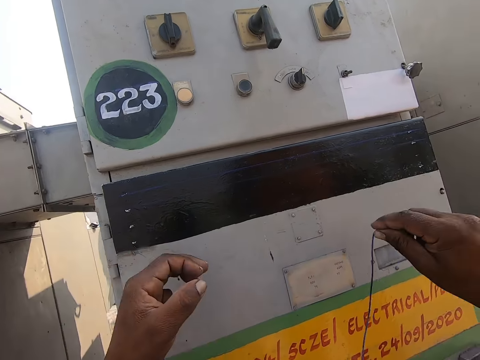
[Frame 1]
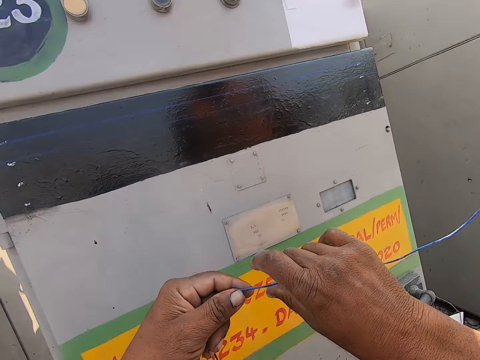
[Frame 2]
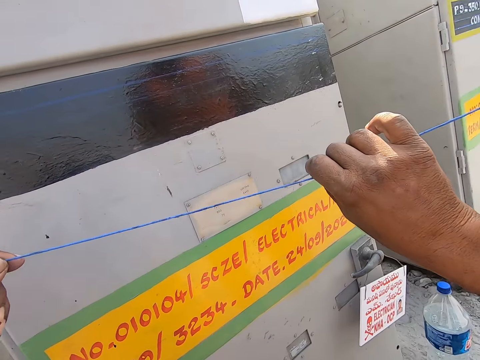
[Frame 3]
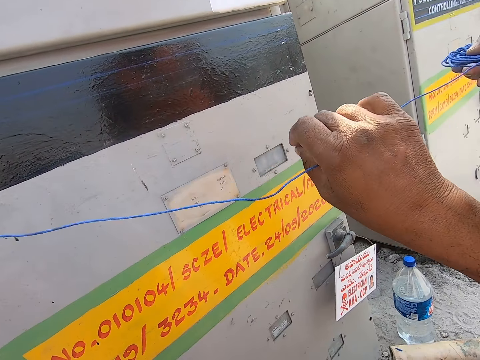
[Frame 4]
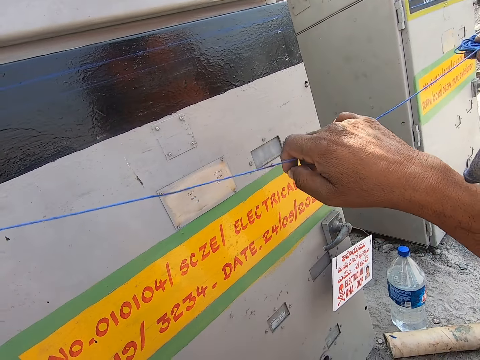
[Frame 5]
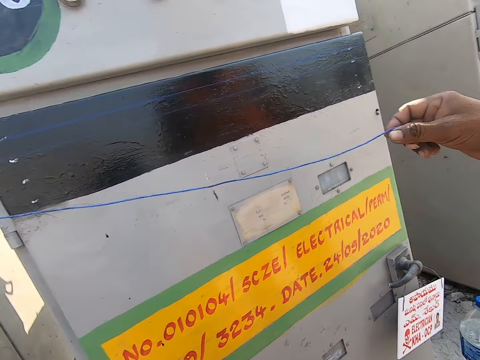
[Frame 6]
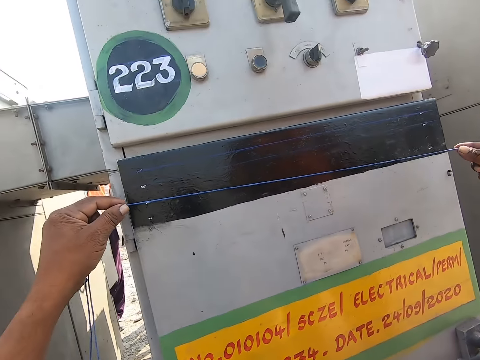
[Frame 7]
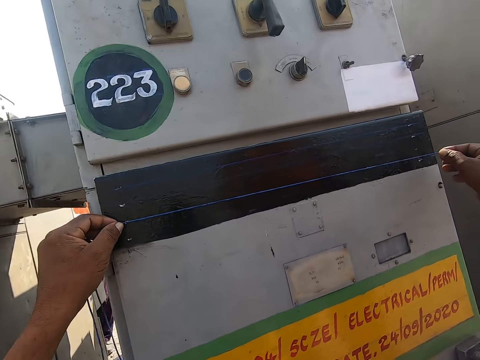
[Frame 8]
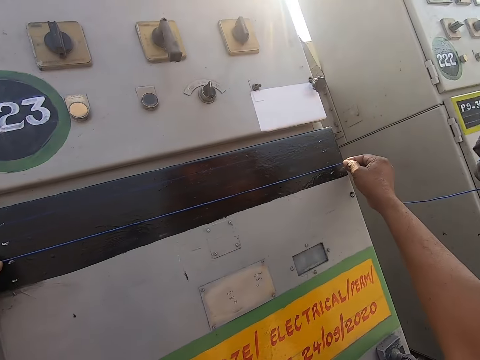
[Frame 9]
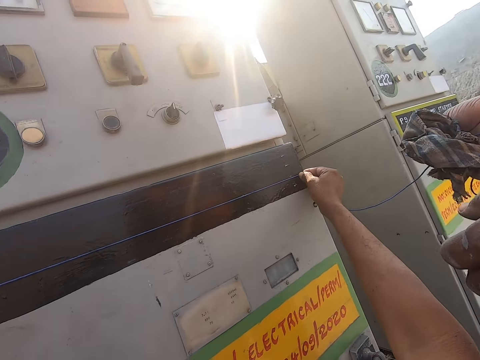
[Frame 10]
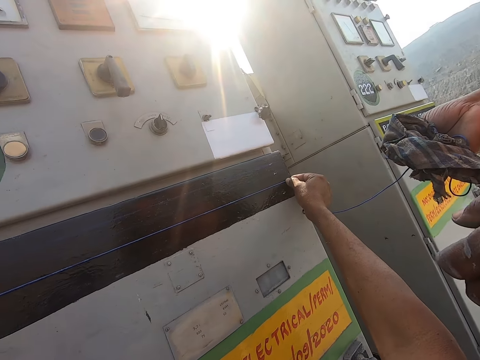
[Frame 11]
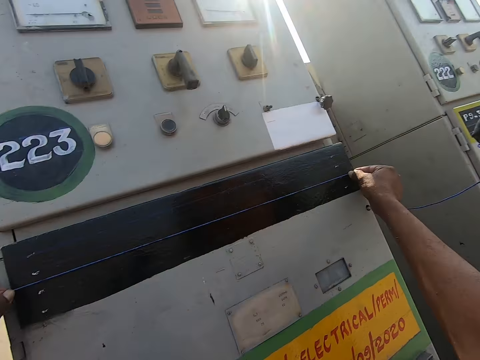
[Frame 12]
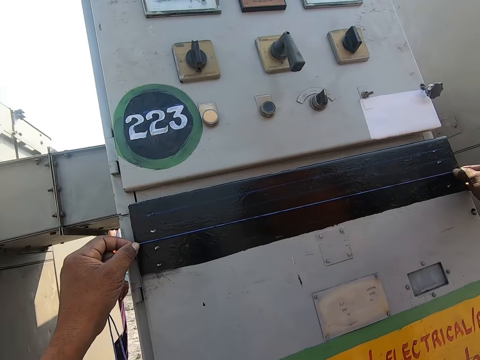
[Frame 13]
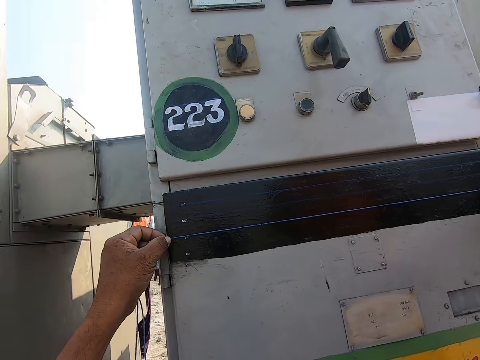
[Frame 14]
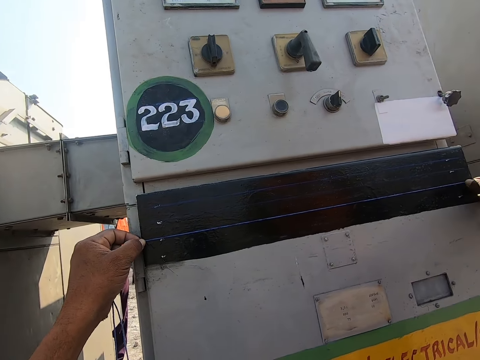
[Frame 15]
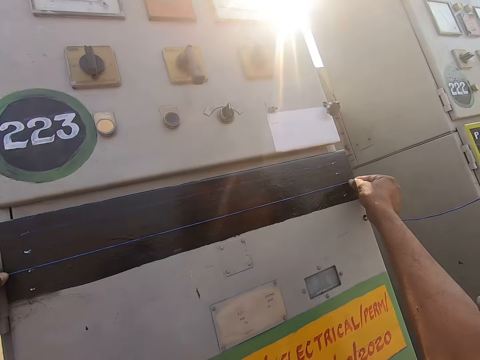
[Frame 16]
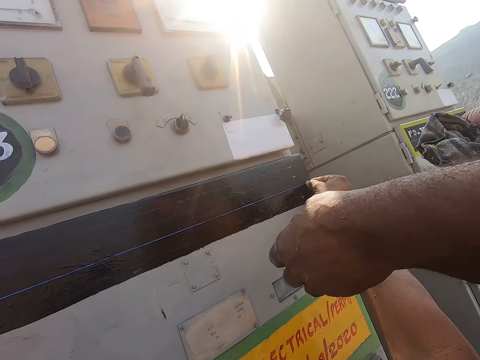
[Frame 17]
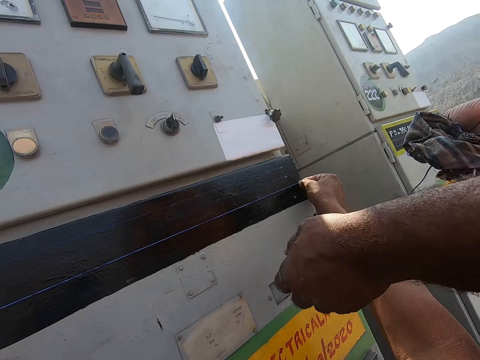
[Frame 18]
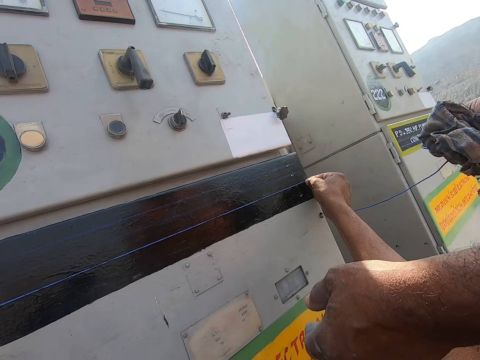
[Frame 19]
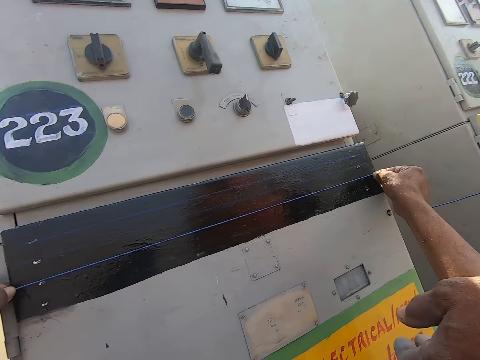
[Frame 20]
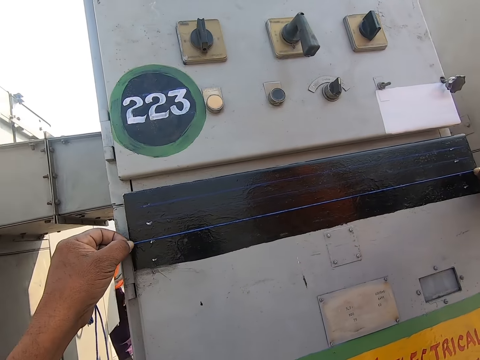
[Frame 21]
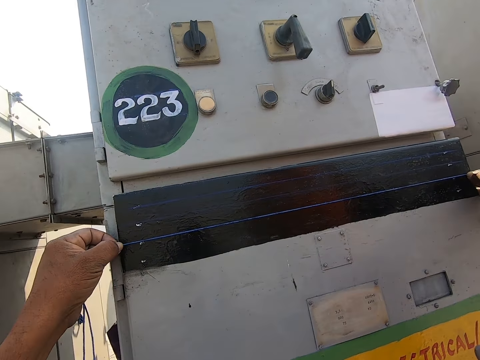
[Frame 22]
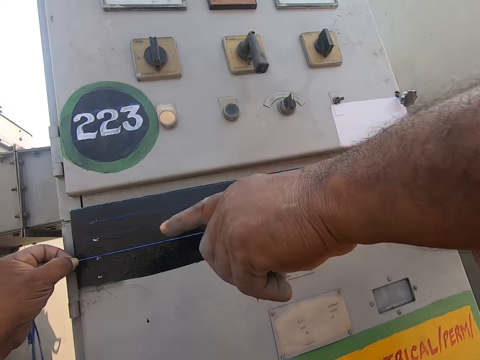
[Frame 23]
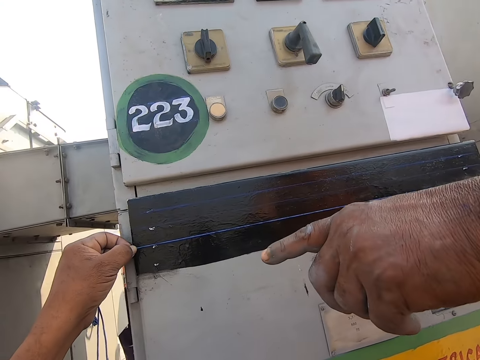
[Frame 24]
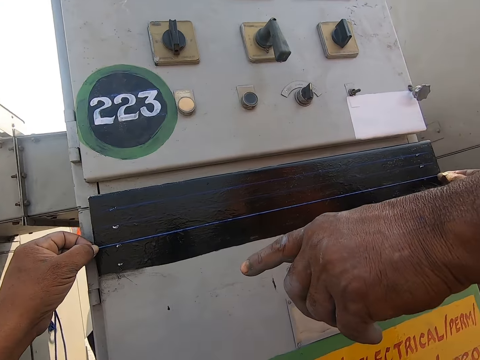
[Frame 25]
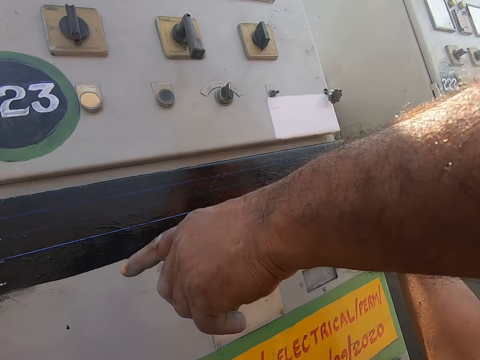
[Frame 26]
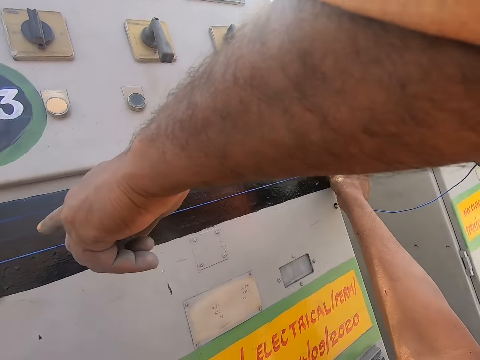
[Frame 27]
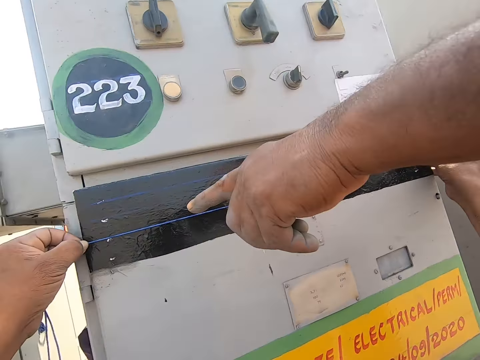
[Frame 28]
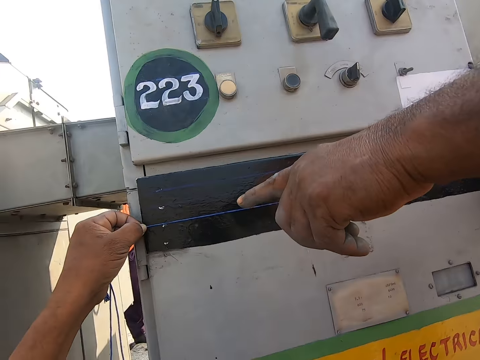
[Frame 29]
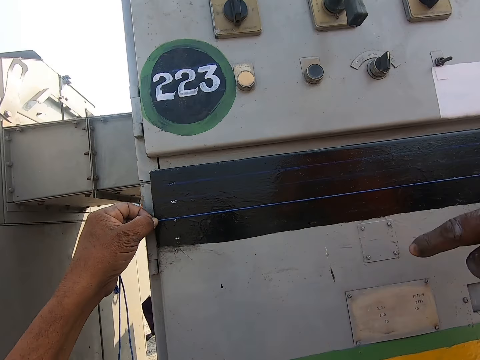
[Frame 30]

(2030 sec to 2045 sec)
The camera wearer moves the string. They remove the string from the machine. They place the string on the machine, on the marks. They look at the string. A person instructs the camera wearer.

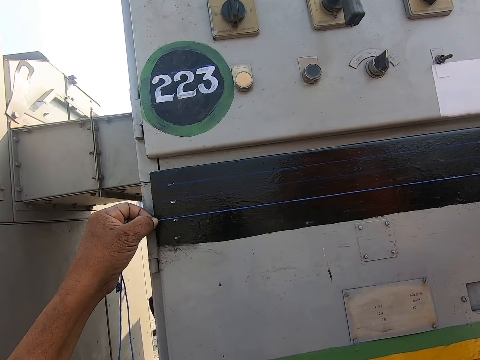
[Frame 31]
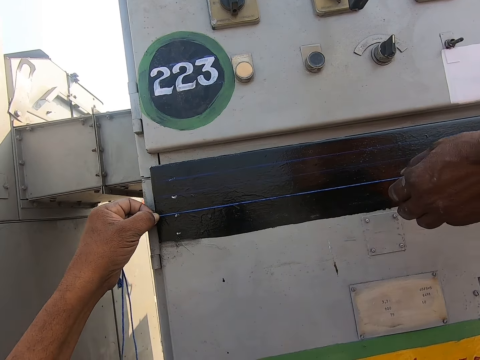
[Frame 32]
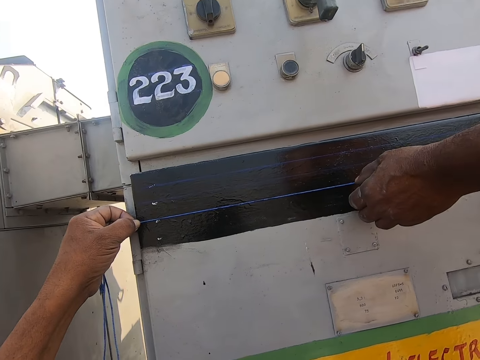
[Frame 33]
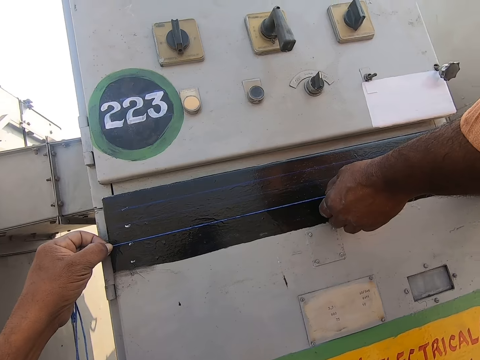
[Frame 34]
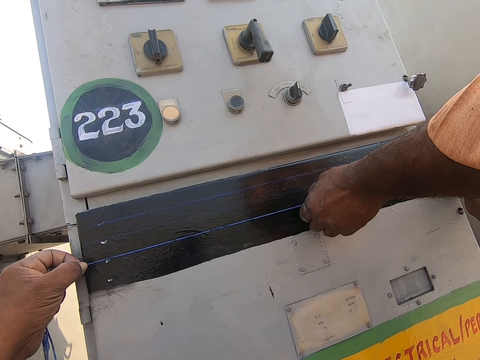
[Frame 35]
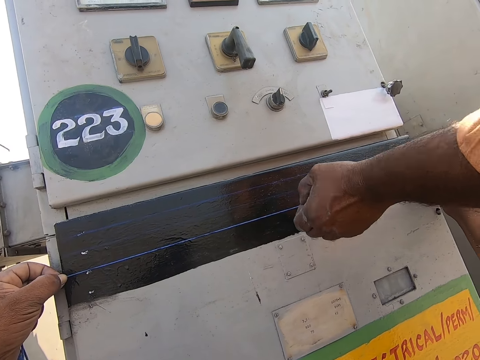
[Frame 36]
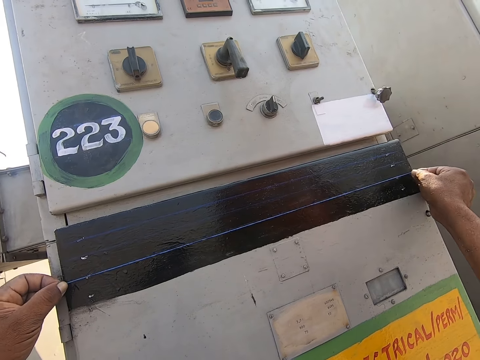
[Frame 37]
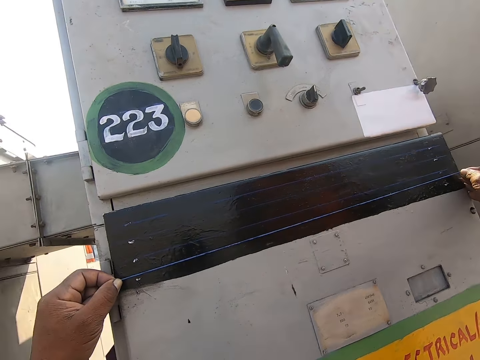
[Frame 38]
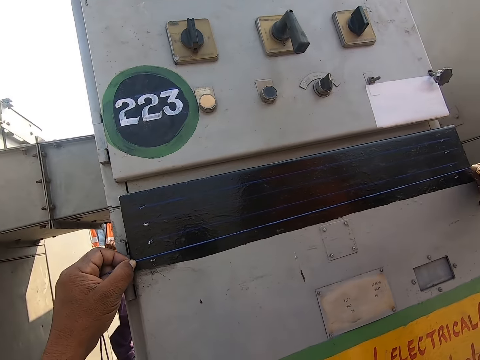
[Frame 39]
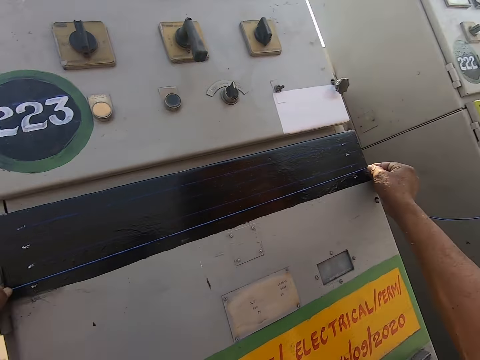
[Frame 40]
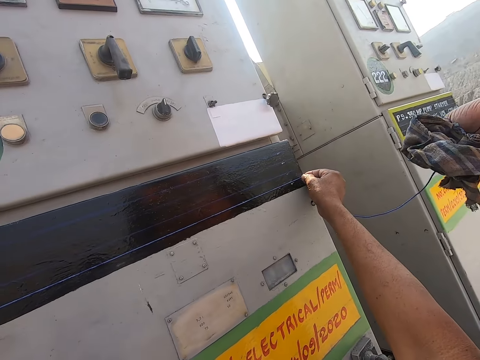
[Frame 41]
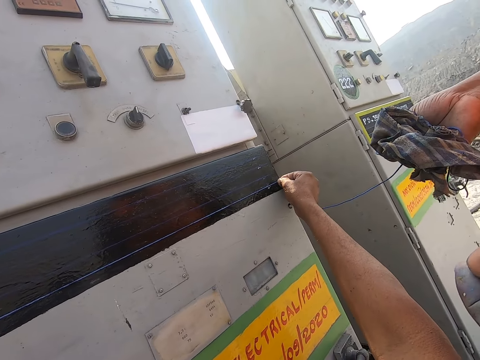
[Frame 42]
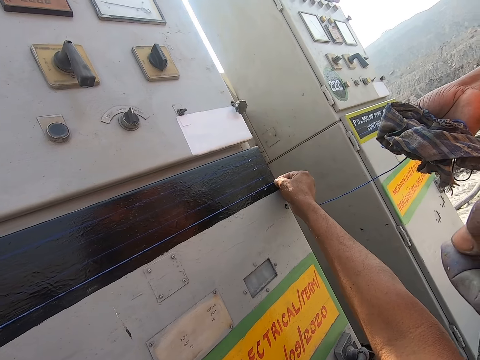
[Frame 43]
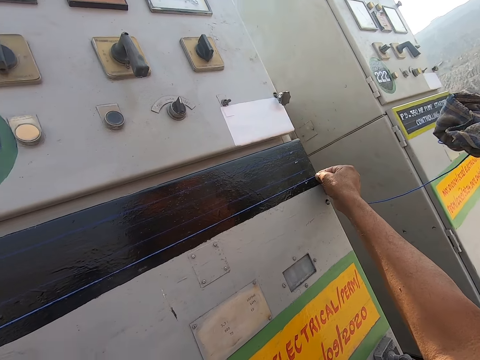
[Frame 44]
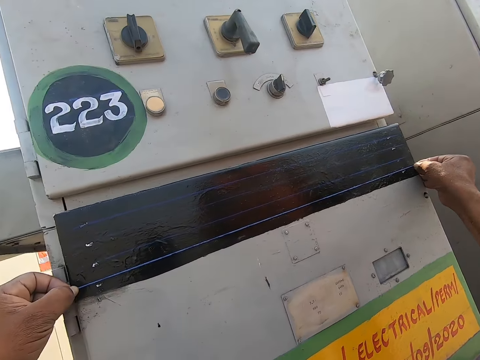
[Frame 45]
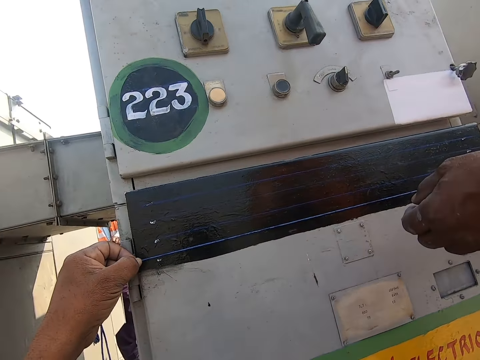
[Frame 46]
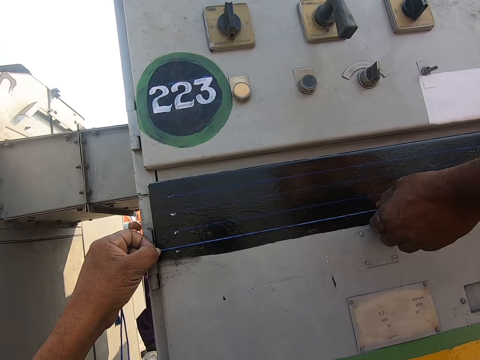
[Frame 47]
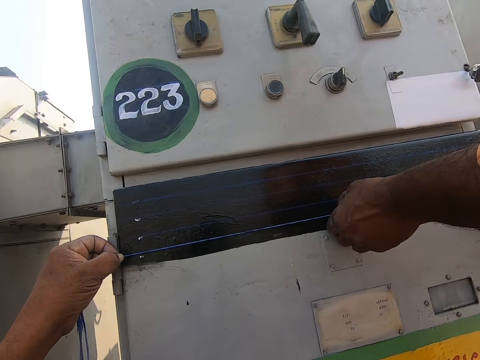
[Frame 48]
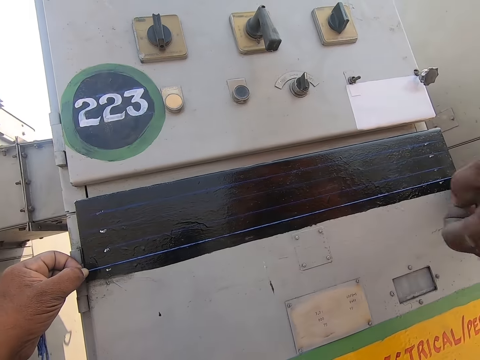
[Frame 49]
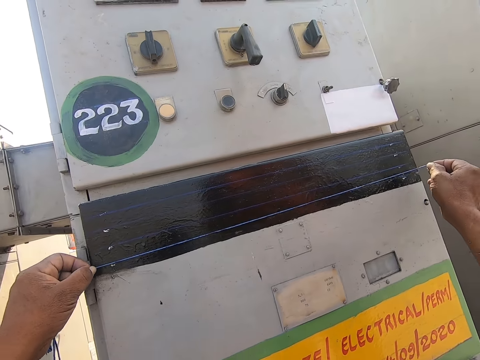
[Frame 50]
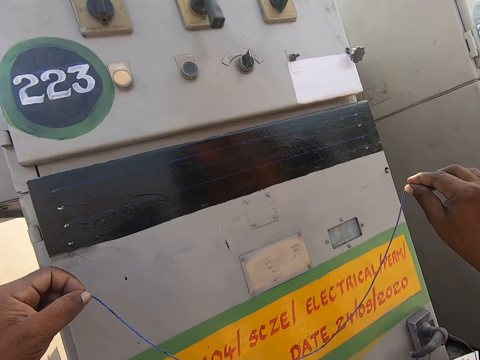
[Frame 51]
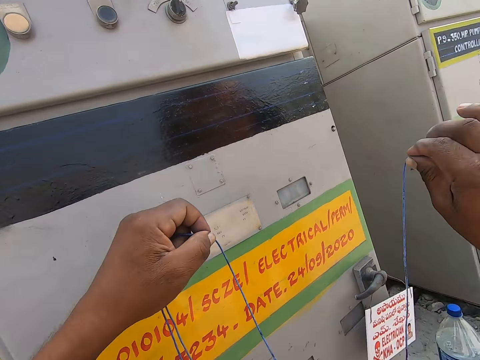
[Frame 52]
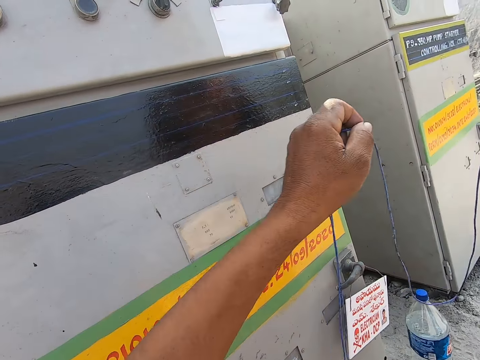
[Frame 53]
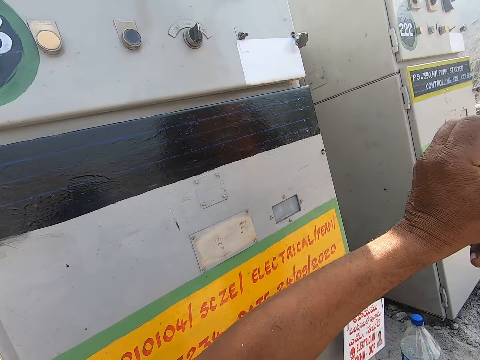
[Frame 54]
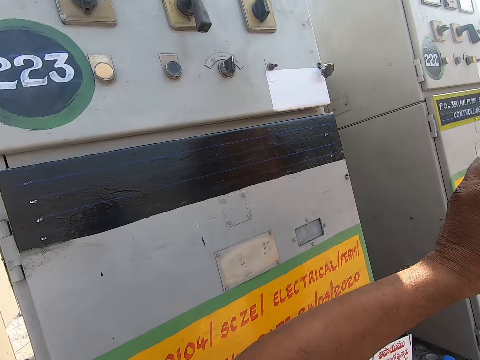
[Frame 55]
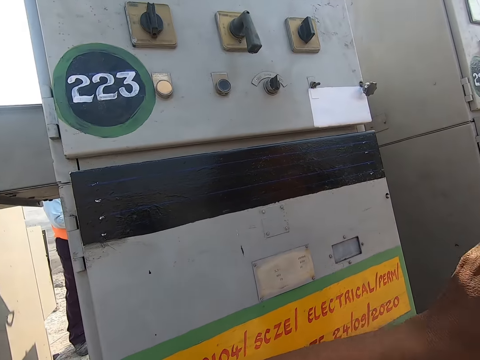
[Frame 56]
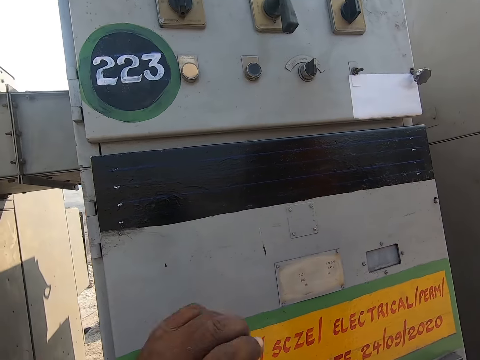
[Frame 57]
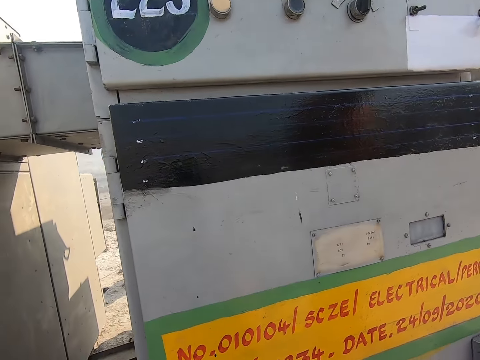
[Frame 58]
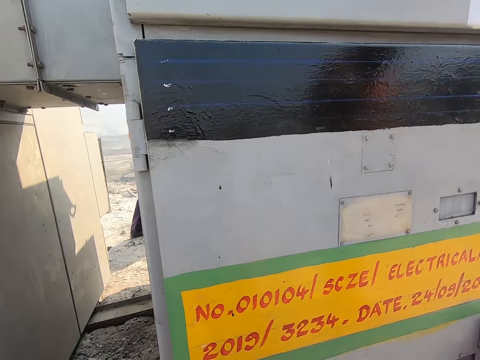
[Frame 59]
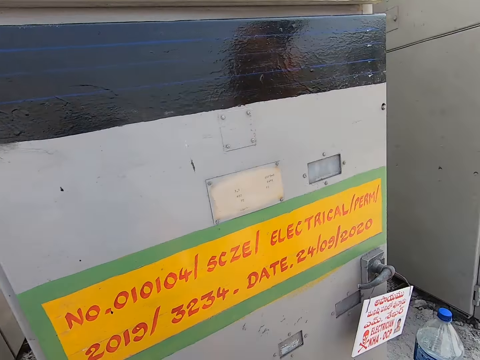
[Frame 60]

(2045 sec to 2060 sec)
A man marks a line with the string and pulls the string from the machine. The camera wearer moves the string on the machine. They look at the string. The man marks a line with the string and pulls the string from the machine. The camera wearer removes the string from the machine. They give the string to the man.
